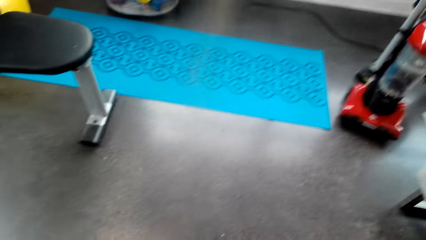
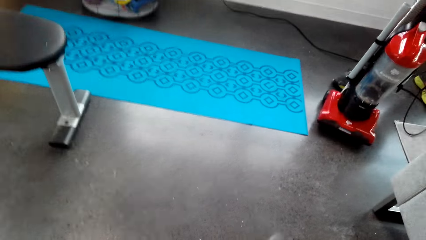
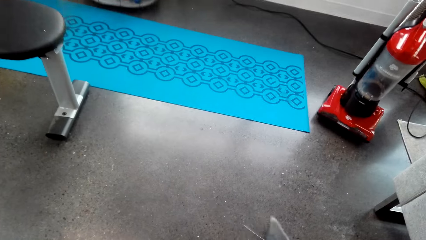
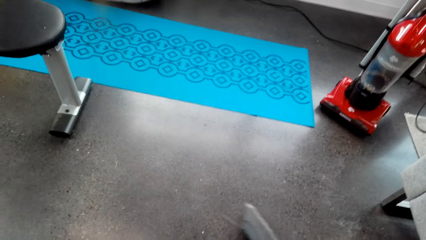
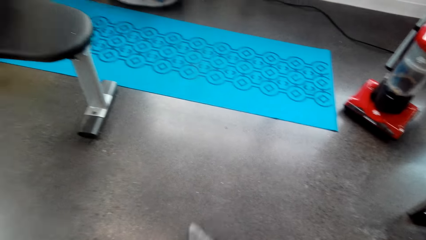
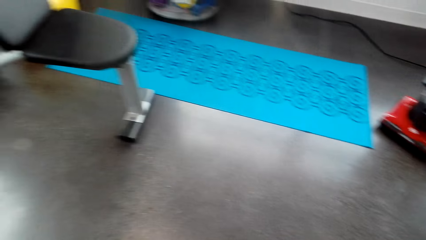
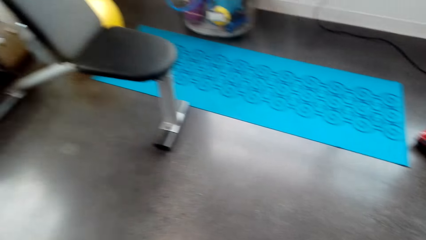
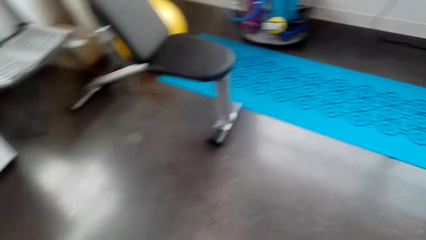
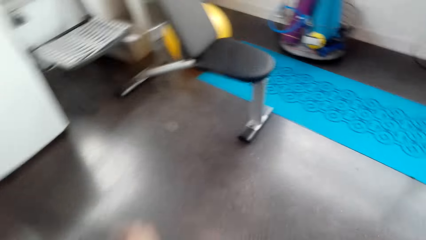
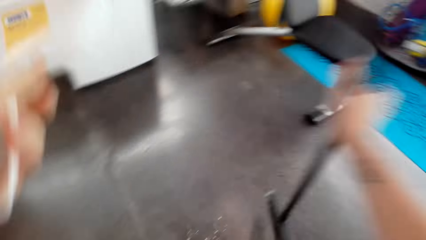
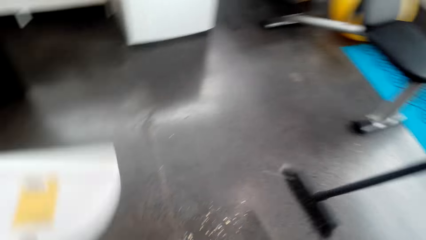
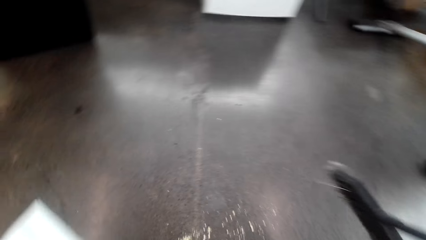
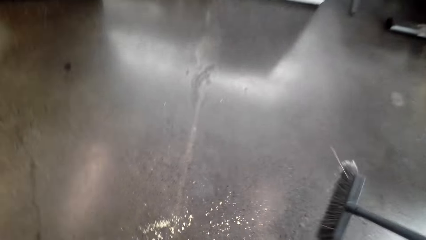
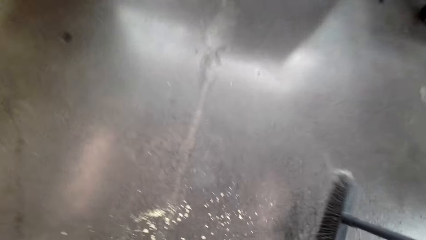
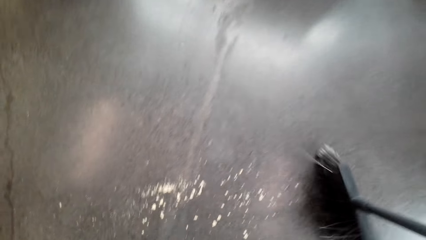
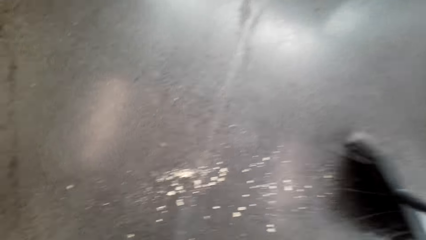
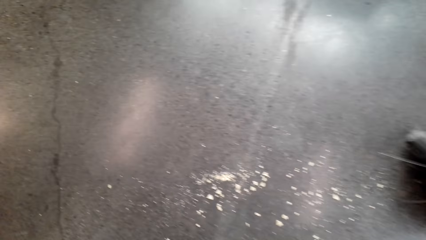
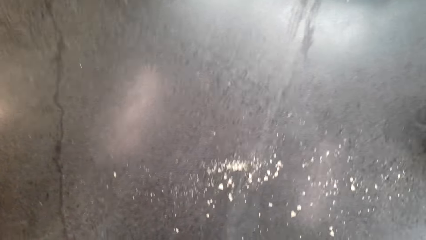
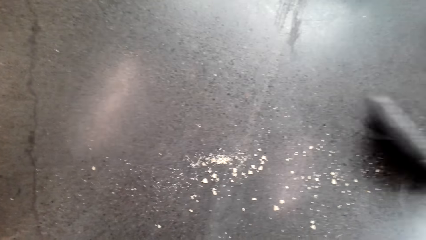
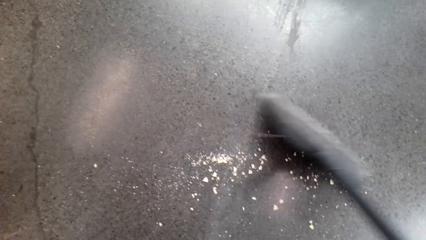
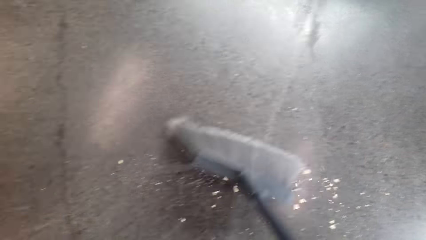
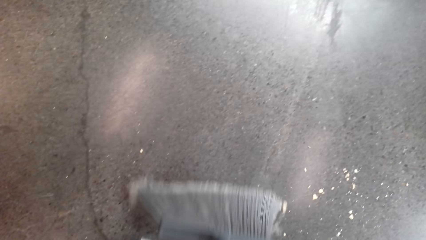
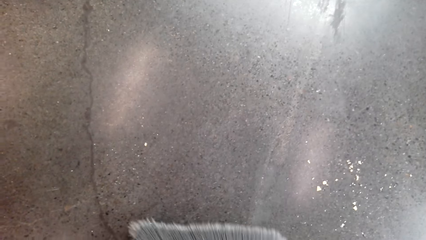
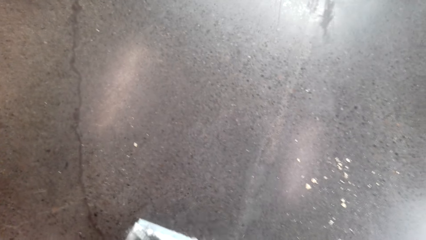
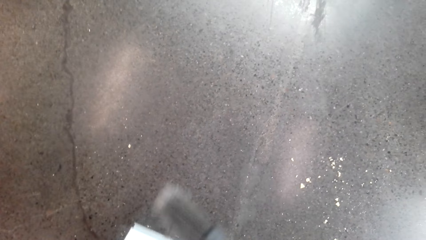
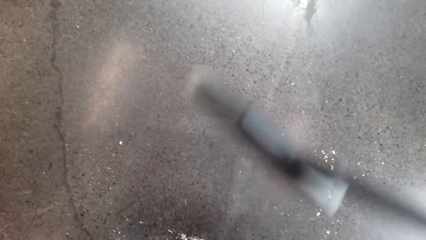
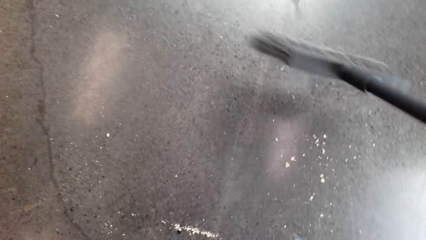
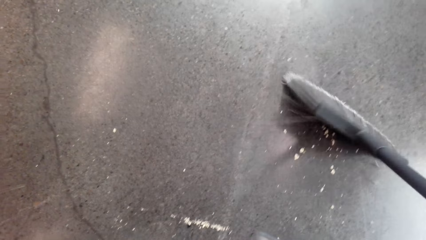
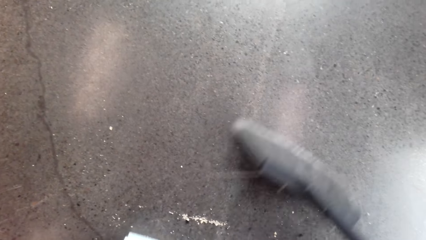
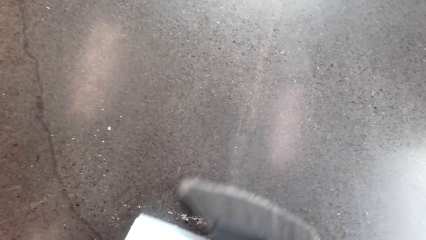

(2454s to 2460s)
The camera wearer cleans the floor with the vacuum cleaner. They sweep the floor.

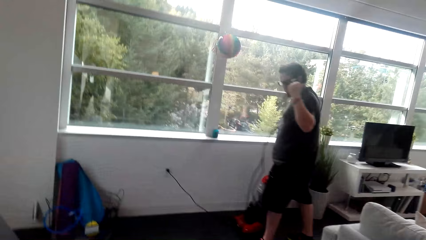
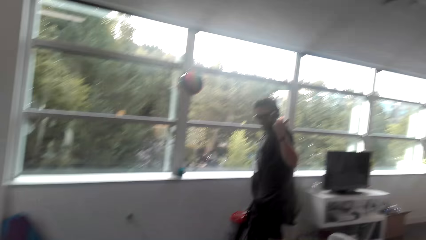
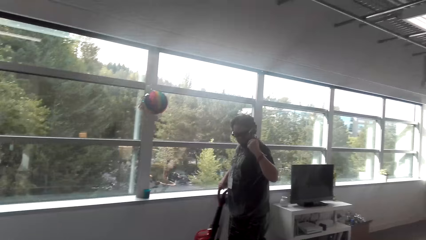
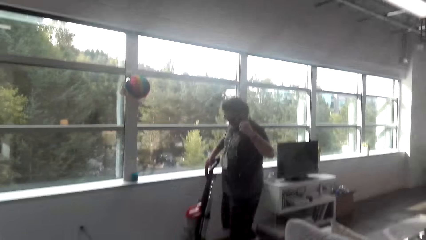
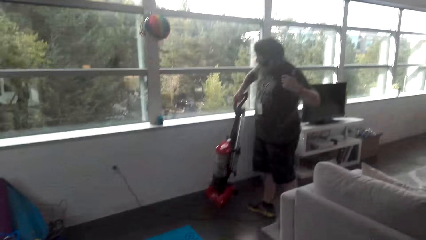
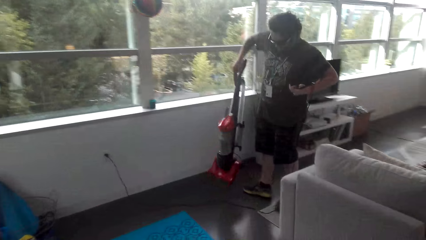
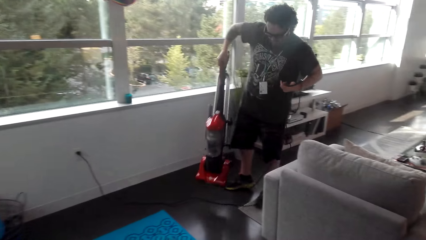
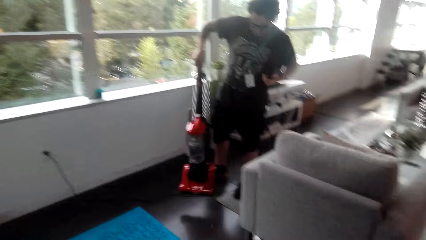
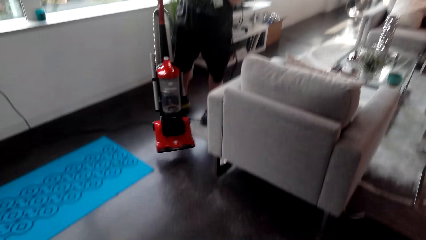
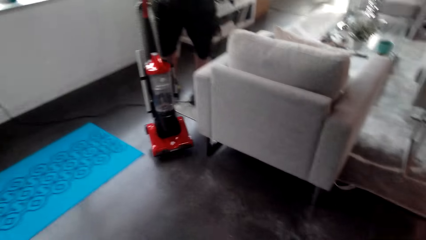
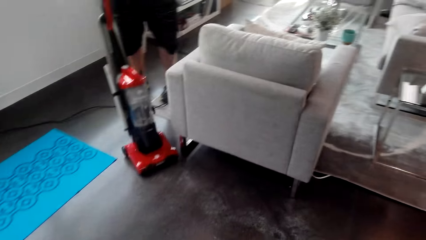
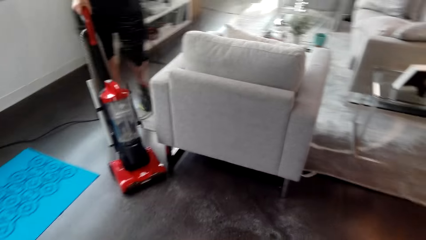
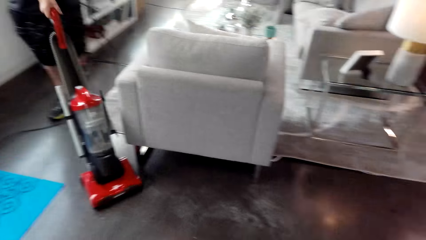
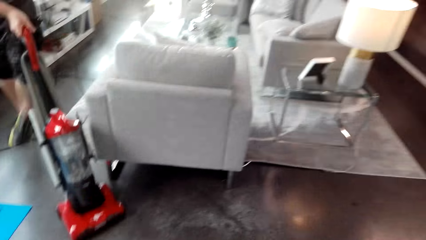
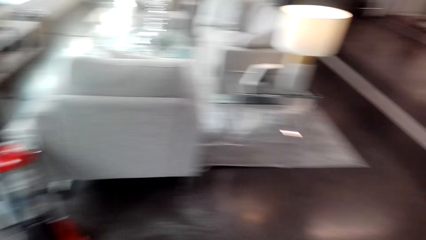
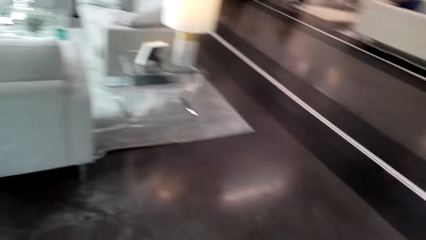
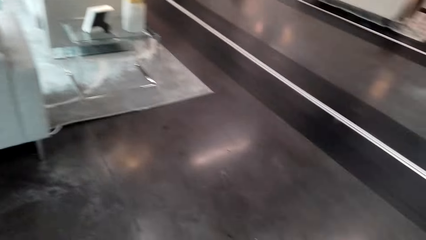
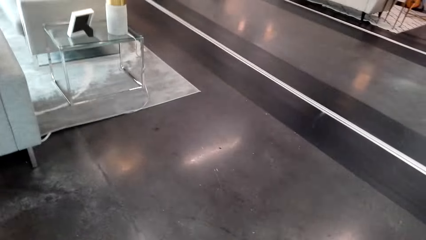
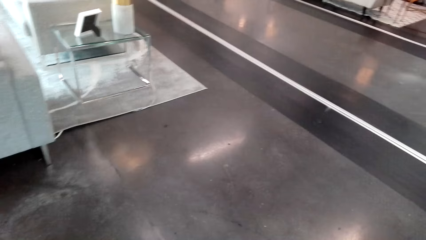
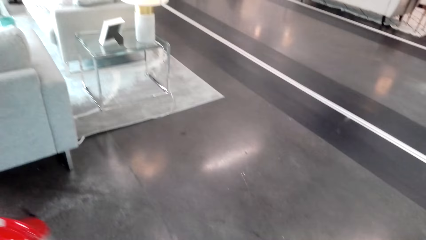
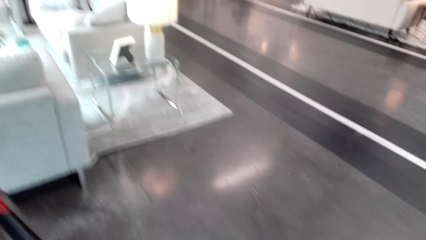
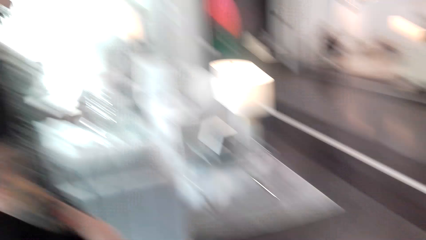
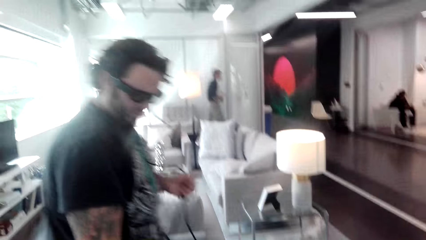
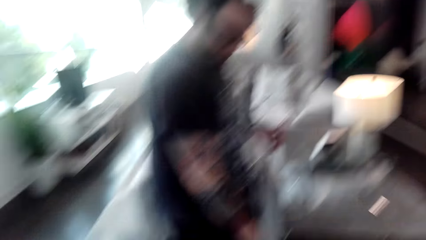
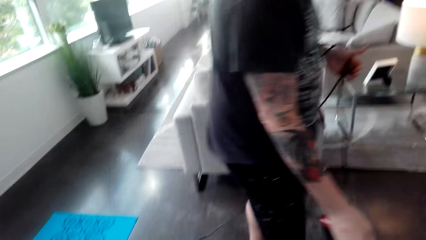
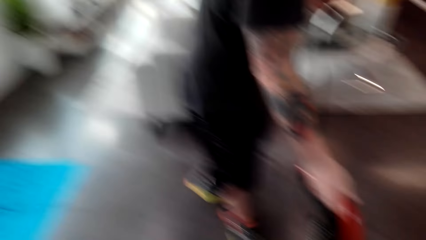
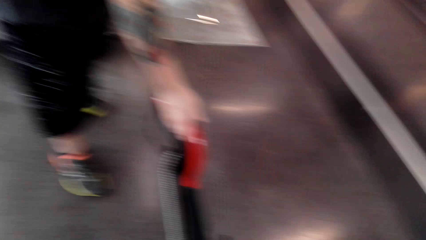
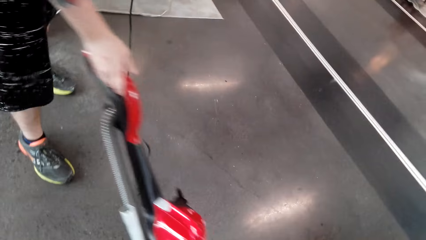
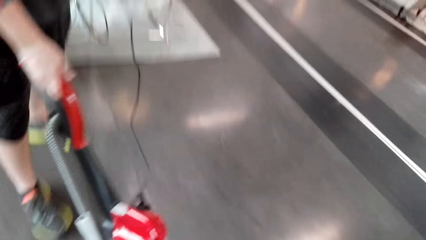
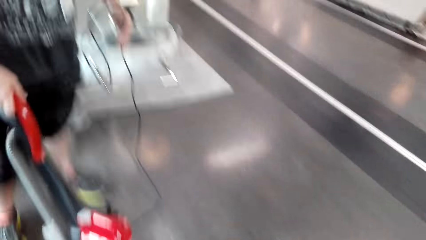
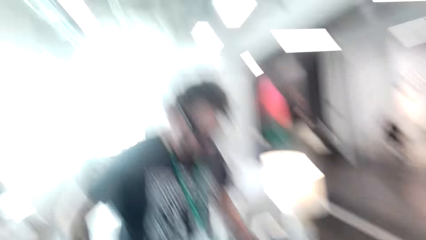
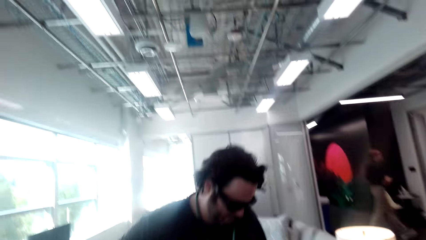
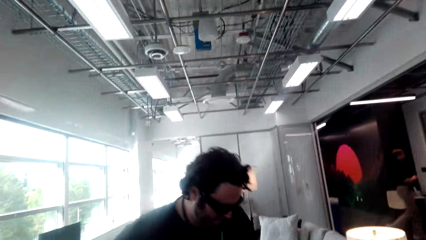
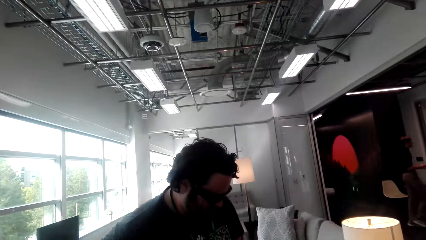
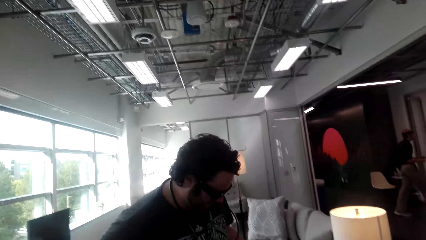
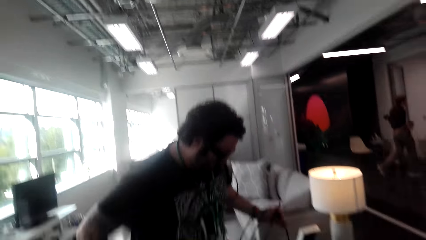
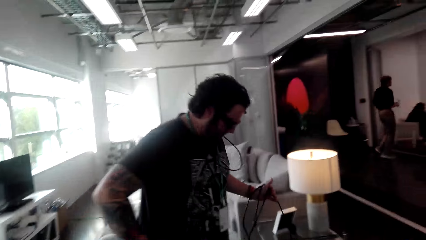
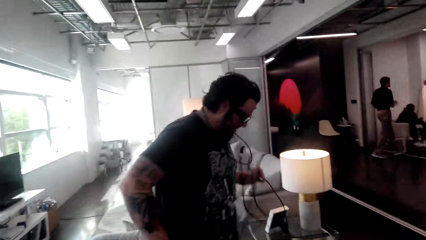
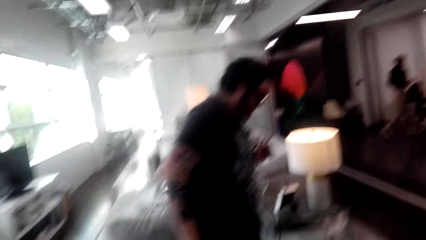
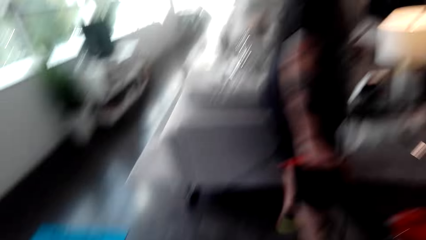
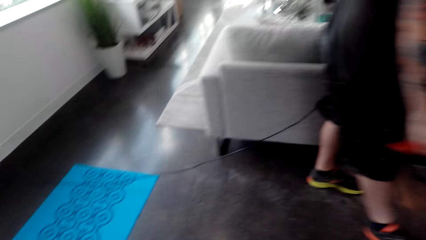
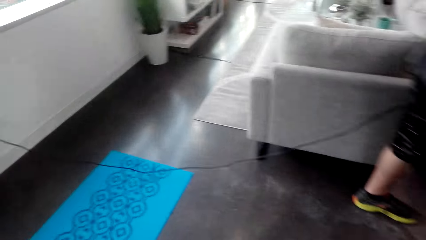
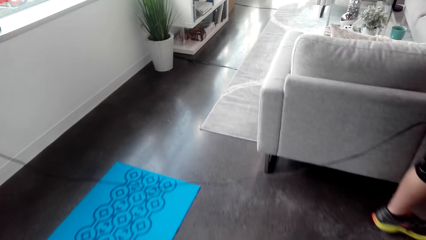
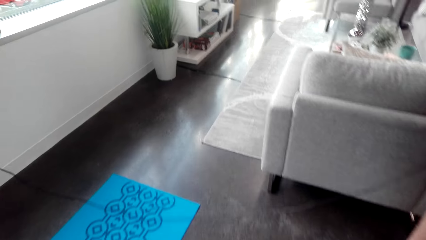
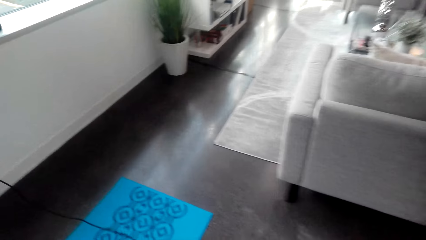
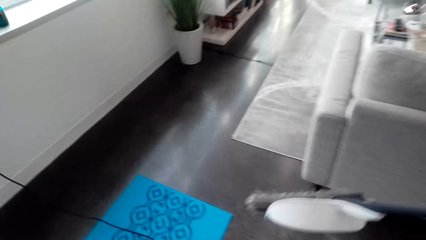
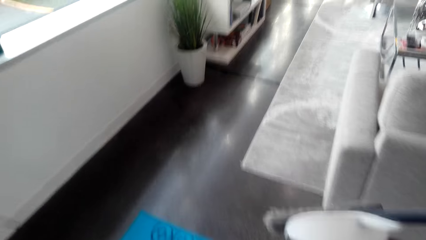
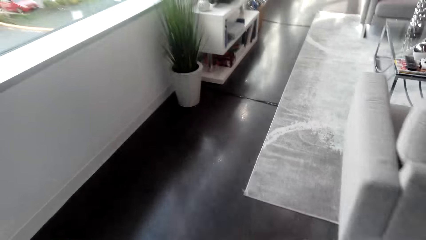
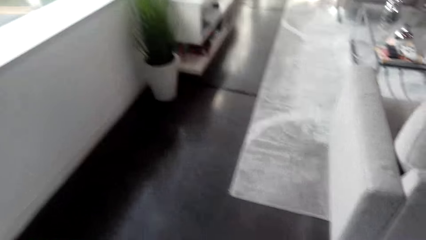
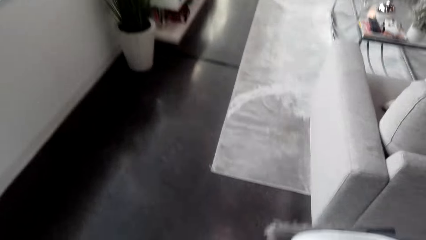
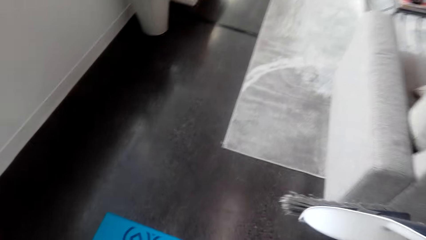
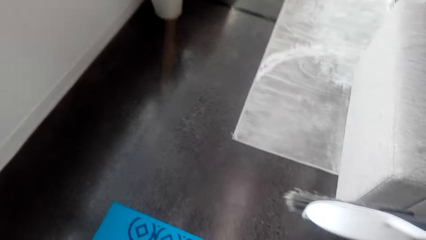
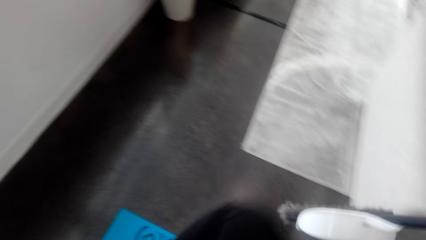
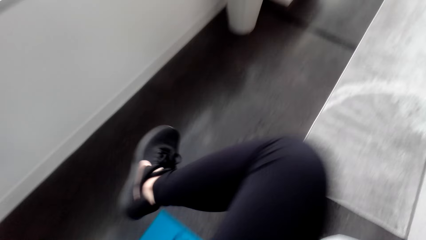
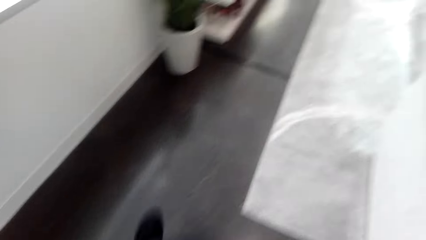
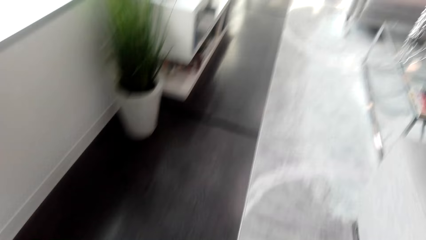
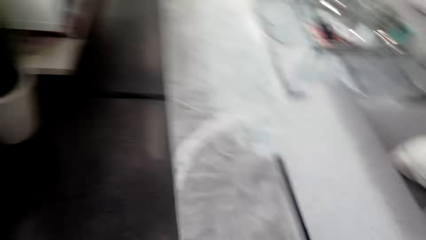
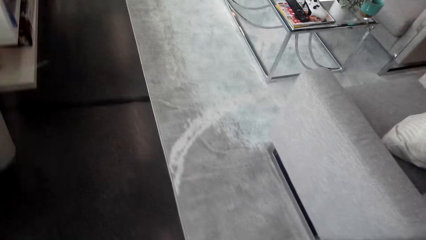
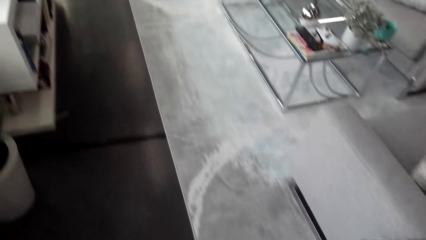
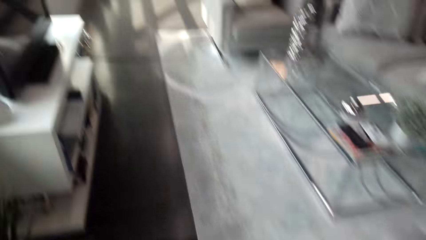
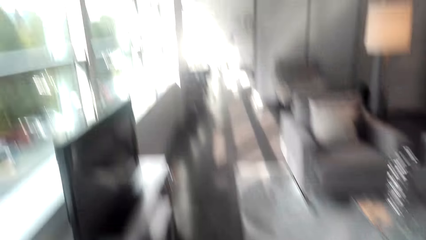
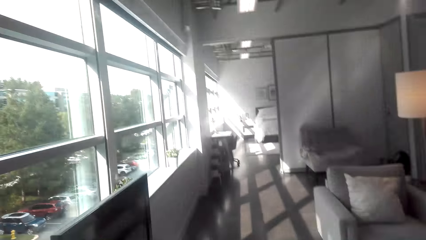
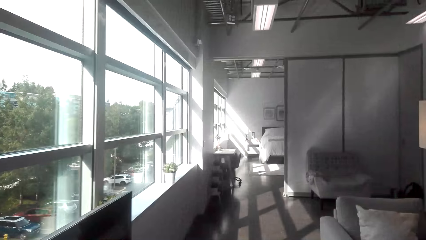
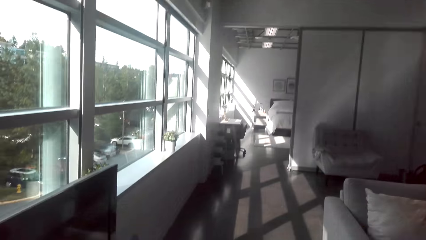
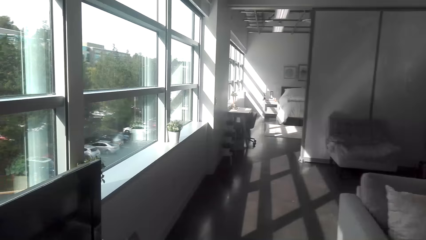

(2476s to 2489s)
A man cleans the floor with the vacuum cleaner. The camera wearer walks around the house.
